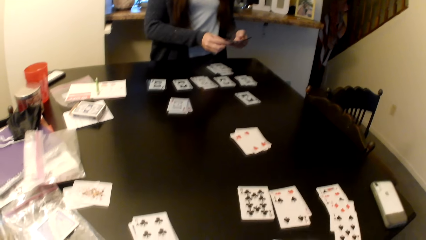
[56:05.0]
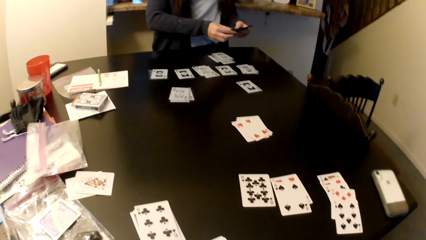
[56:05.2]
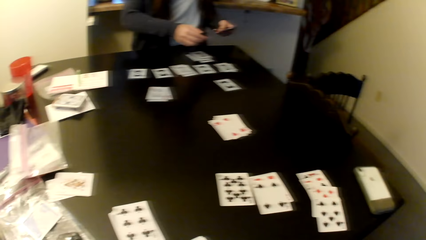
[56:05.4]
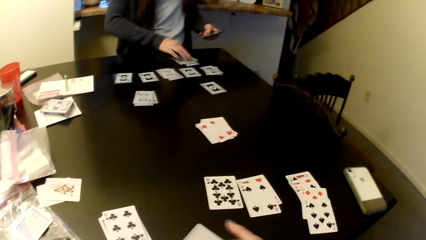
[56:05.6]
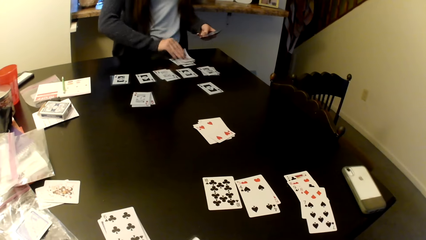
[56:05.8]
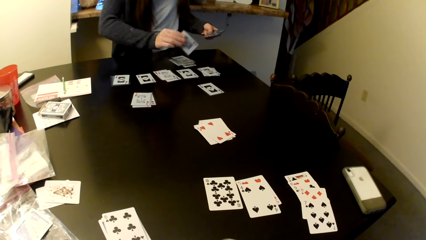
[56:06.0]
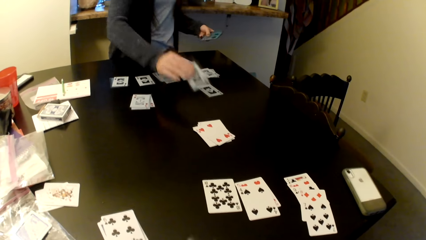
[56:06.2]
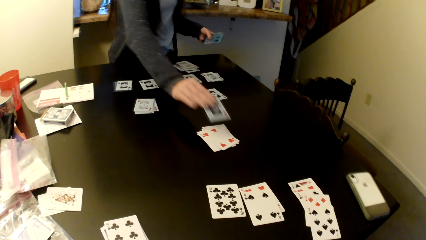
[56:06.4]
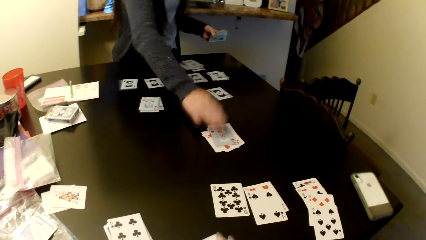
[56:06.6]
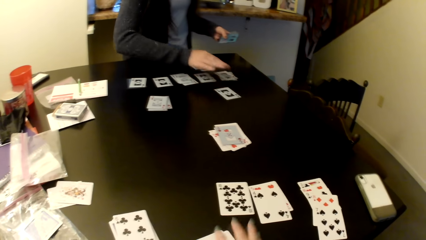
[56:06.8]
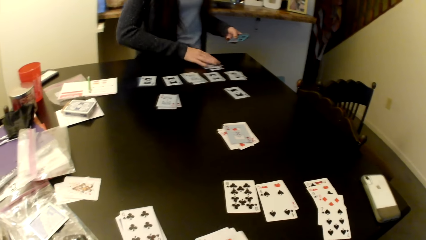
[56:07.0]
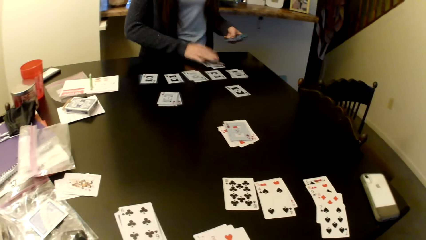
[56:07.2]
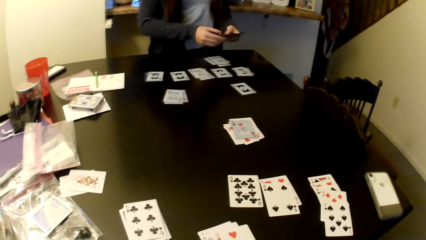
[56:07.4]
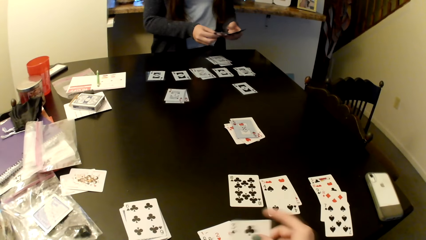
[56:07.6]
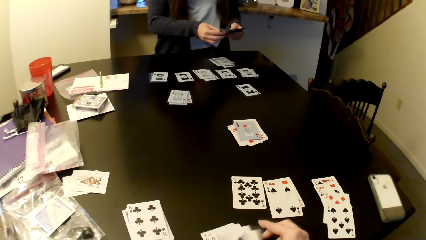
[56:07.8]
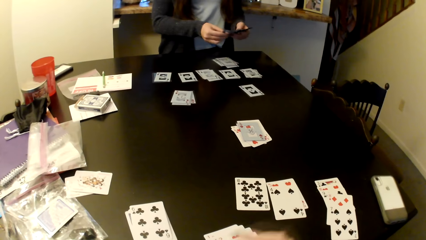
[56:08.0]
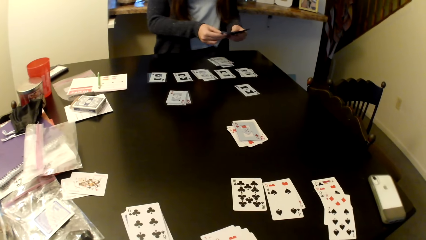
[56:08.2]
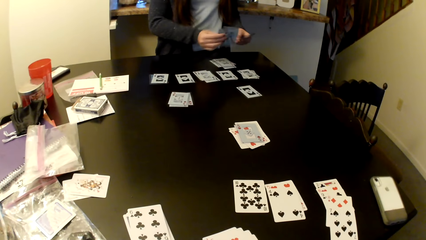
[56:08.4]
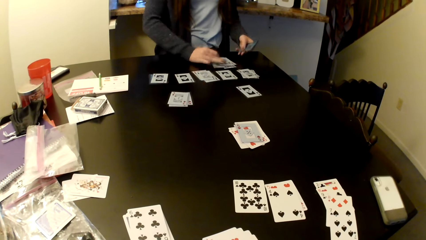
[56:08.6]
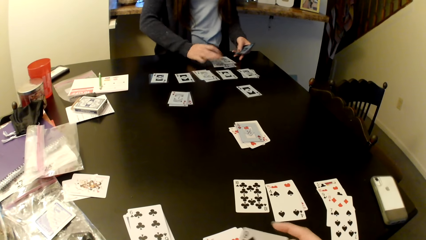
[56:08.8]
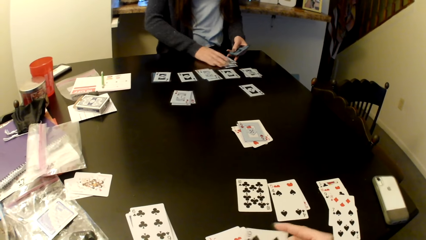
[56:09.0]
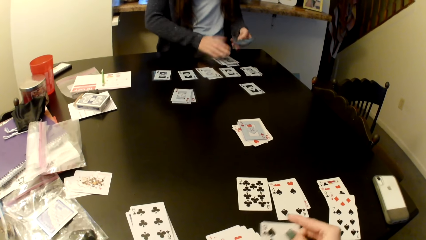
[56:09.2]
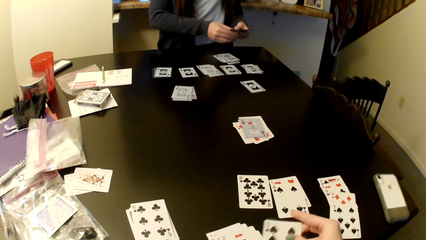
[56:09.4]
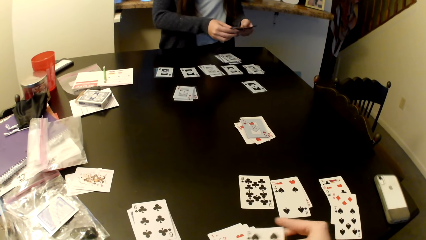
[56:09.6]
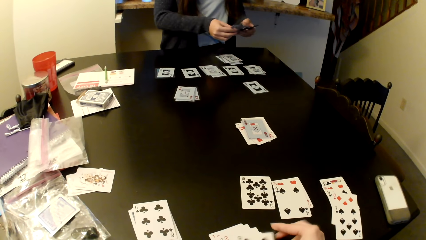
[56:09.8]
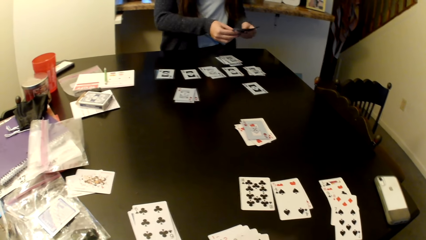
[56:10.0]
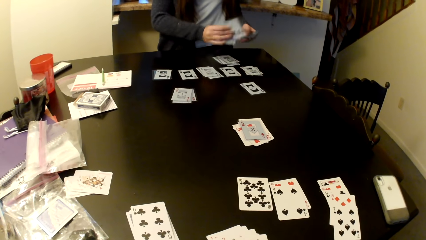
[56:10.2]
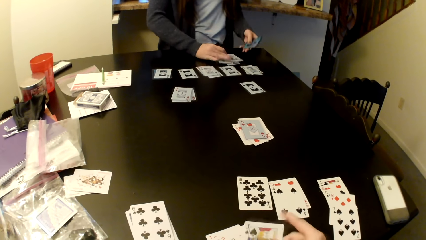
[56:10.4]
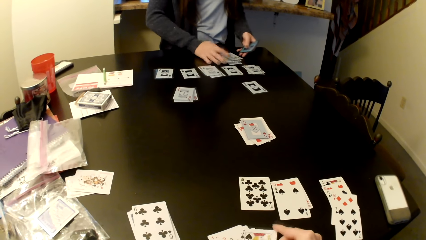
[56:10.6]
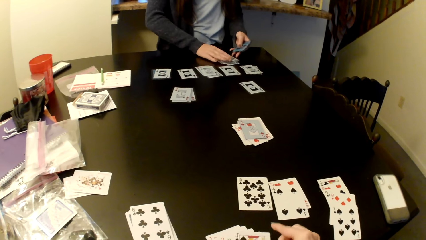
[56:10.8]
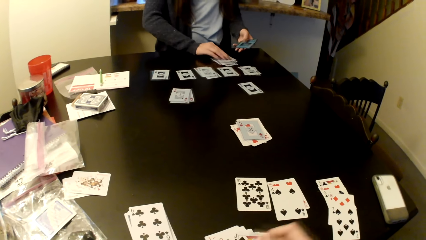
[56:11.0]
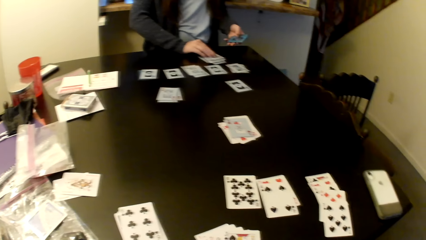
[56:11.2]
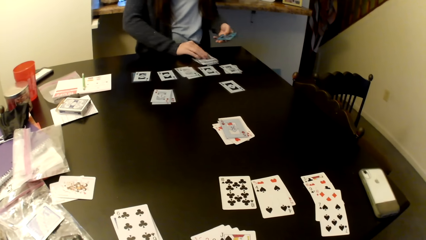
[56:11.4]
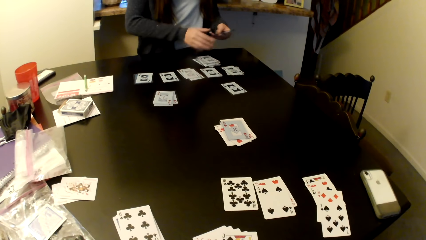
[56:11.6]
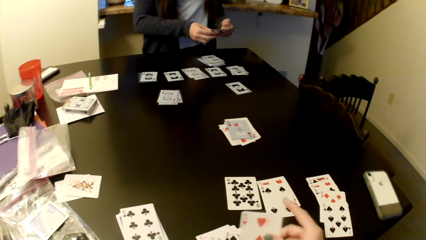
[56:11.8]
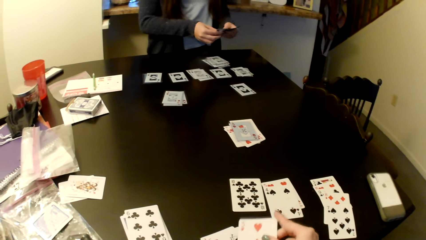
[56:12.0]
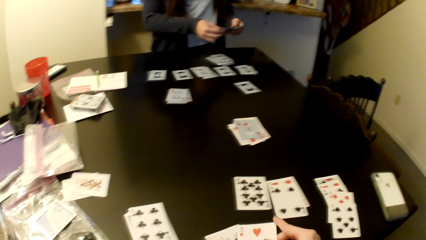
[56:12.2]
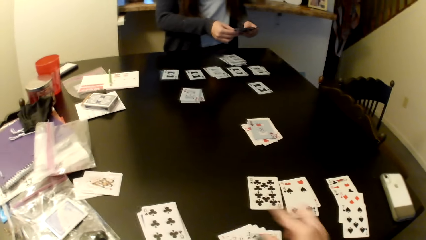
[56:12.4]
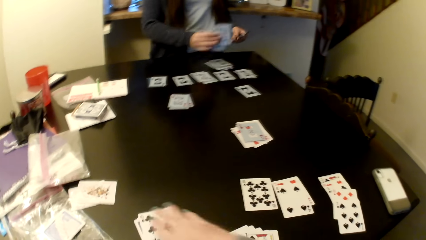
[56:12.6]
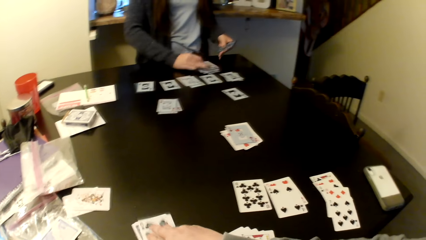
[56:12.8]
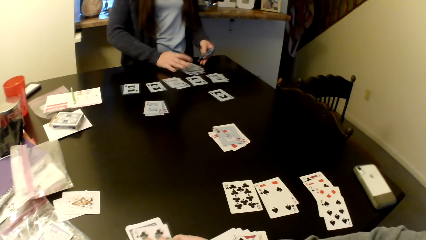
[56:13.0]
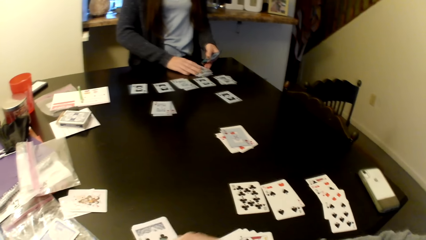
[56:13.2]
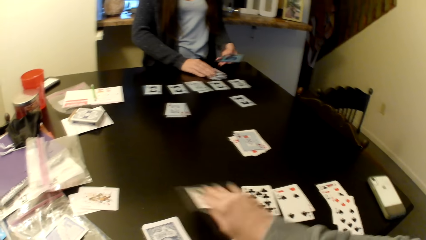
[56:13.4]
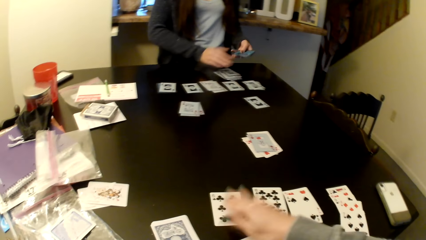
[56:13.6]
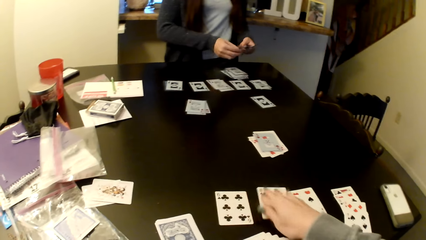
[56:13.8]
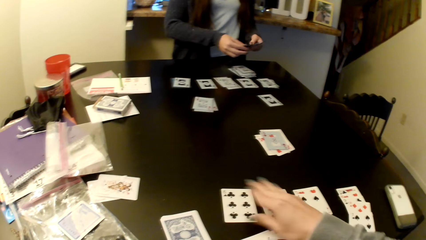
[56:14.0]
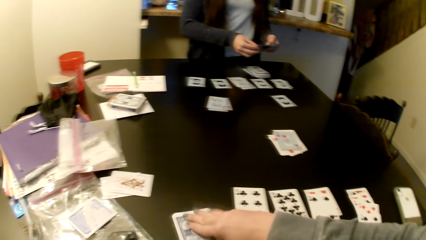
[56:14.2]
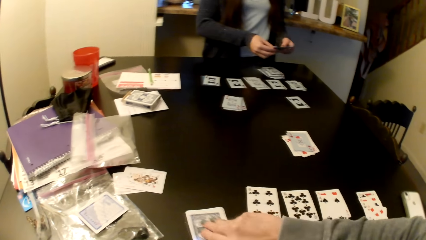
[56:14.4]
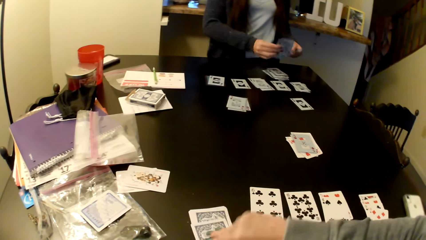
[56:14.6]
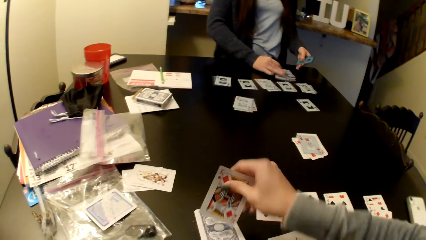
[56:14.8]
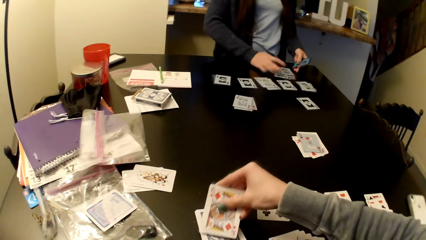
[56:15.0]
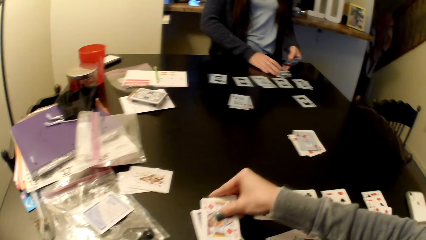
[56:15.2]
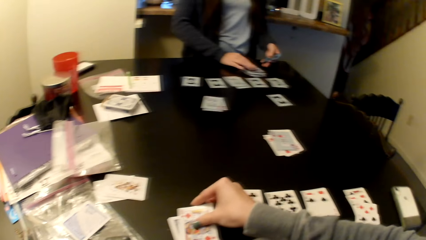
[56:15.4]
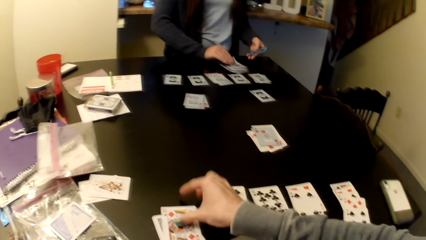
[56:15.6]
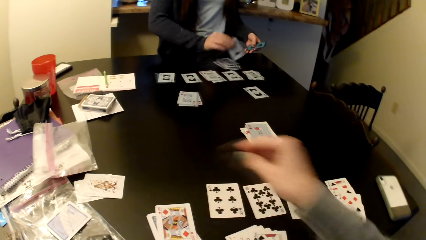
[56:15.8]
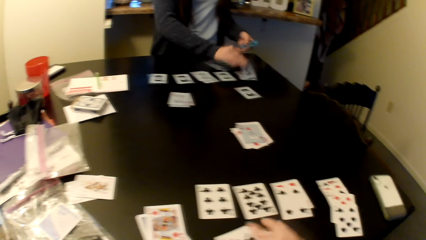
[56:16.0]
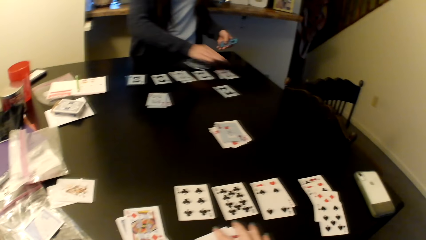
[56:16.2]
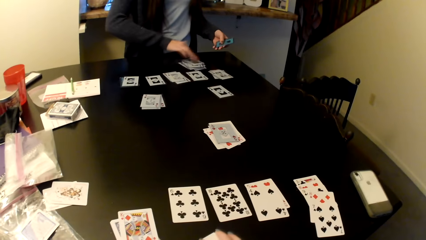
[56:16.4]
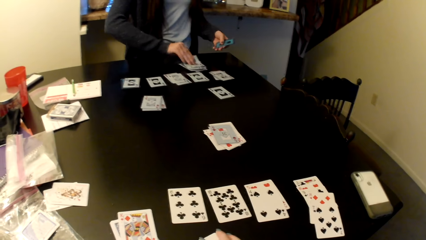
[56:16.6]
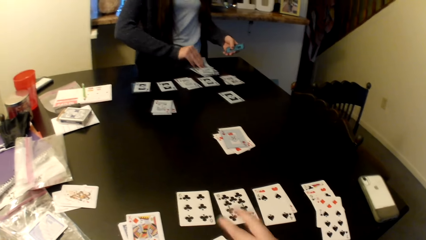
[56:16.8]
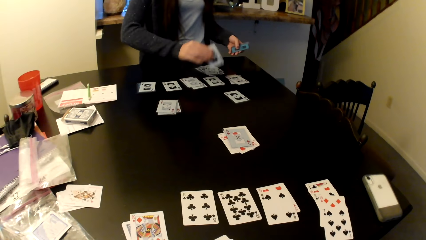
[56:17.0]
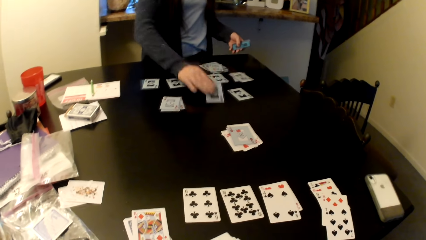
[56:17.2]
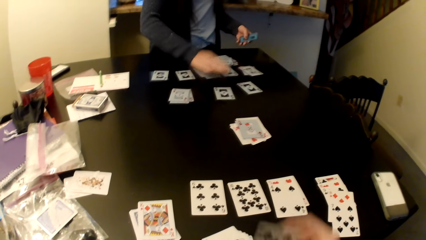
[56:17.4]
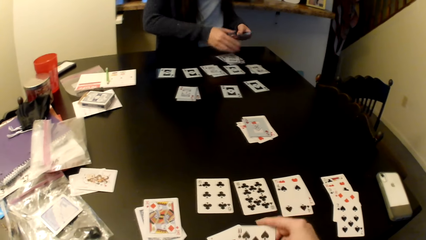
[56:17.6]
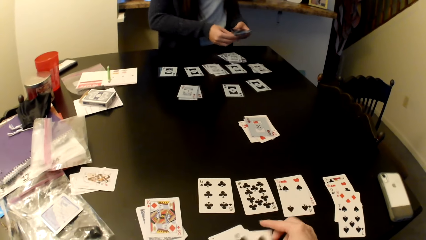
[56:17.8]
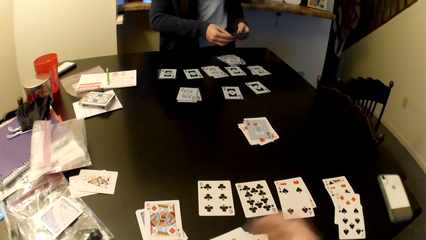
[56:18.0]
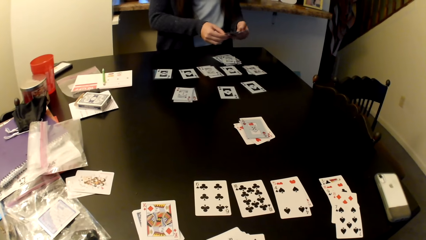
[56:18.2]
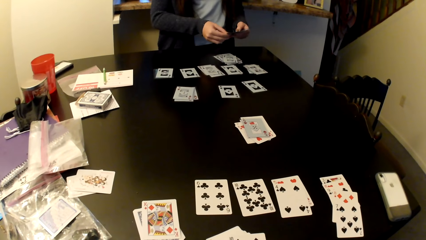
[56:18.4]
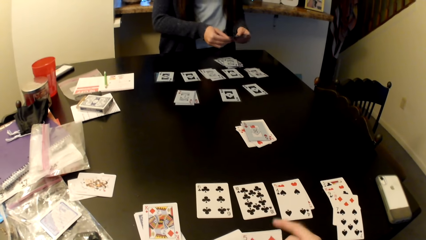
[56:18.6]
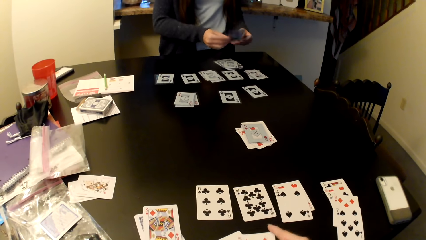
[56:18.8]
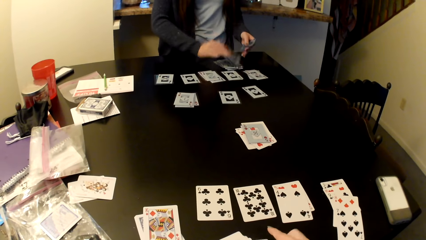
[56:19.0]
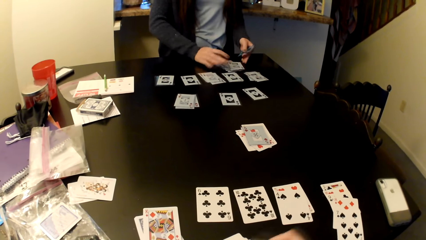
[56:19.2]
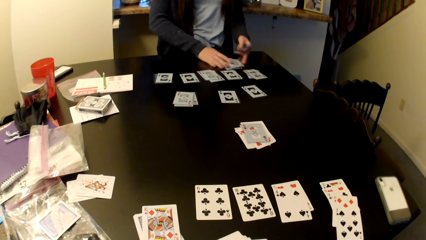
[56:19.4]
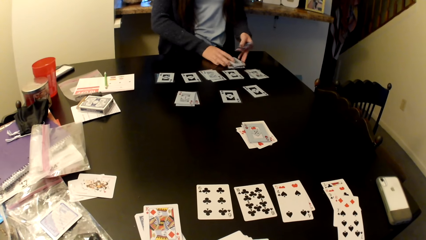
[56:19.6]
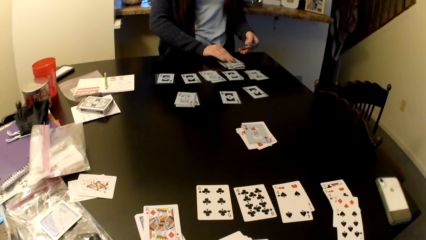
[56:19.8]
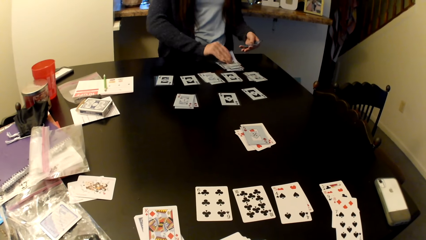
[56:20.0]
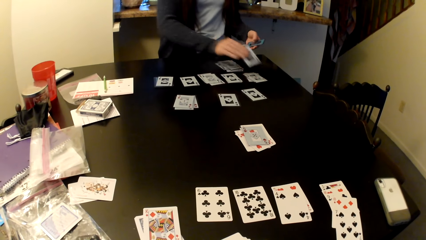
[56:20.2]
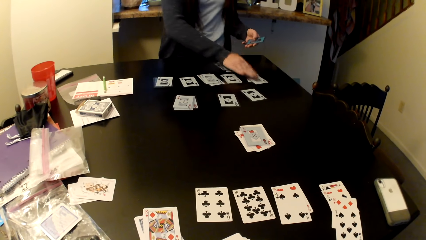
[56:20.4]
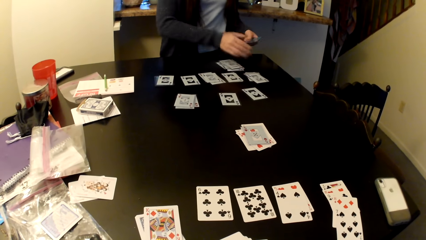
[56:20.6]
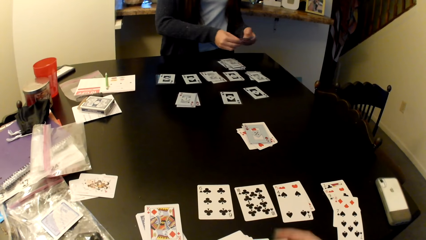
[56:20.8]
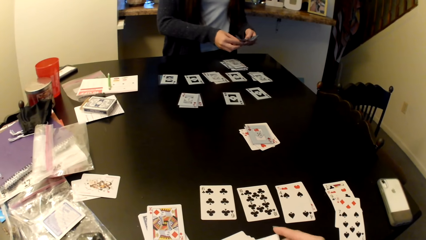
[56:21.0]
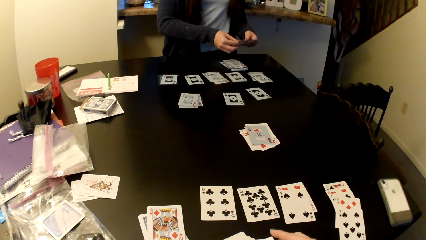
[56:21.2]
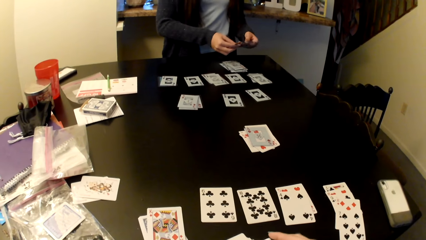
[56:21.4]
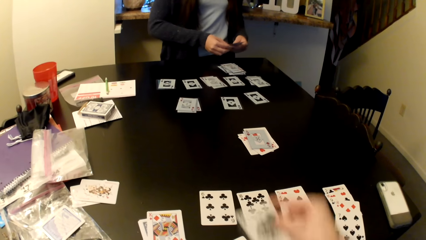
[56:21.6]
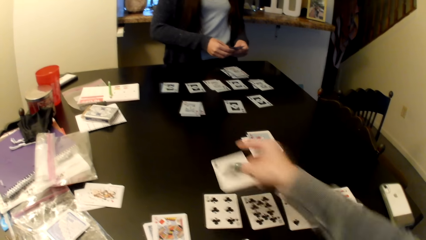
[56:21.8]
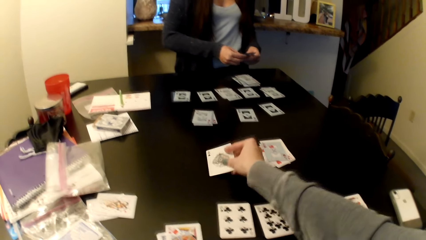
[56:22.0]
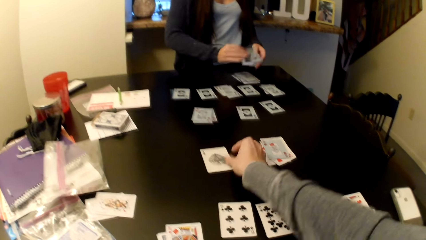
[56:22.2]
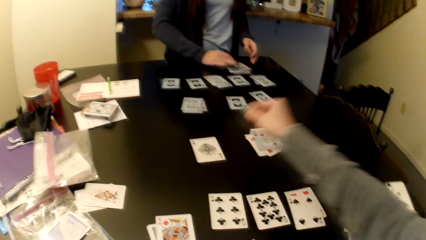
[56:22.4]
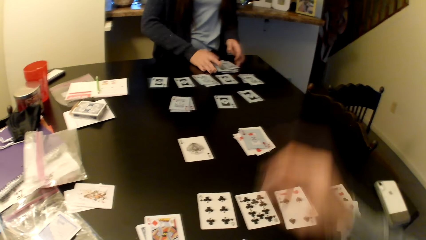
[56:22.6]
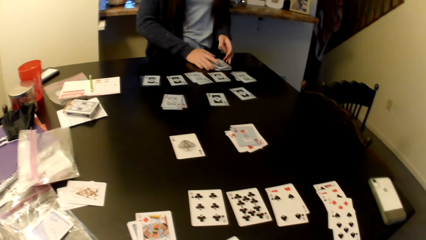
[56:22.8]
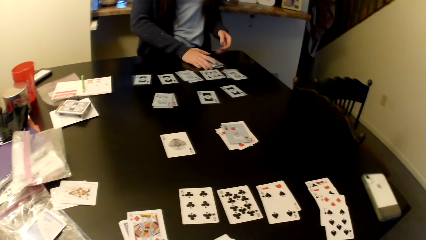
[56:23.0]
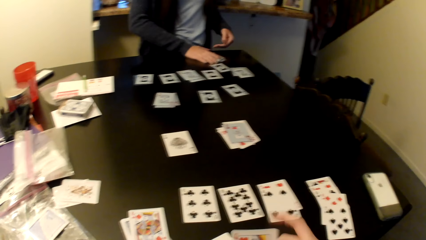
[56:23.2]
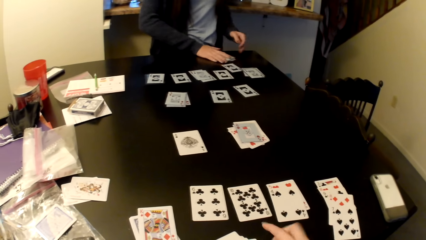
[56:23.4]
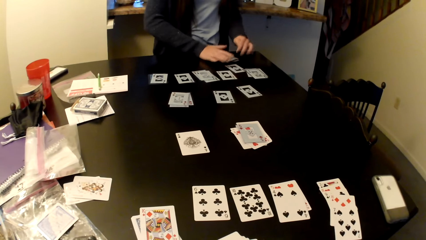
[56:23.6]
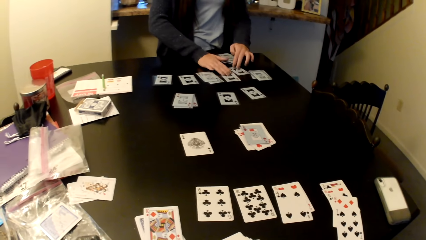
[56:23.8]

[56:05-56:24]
A woman places a card in the middle of the table. The camera wearer places a card in the middle of the table.
